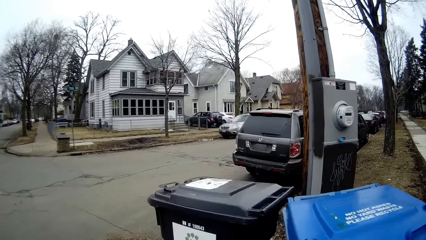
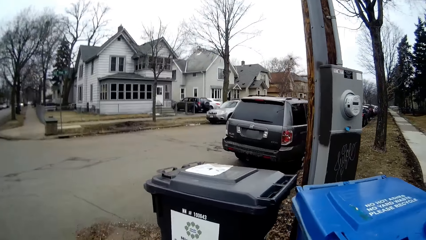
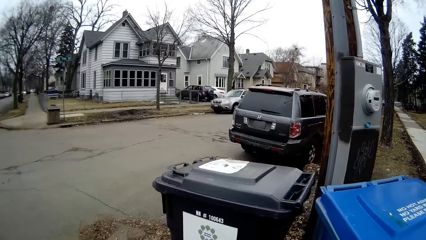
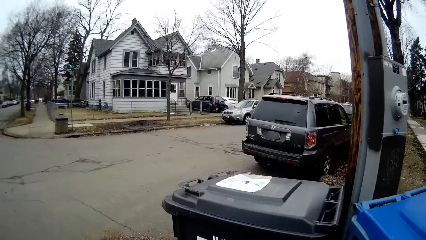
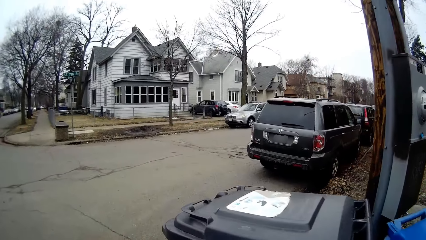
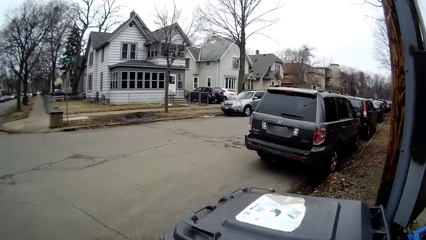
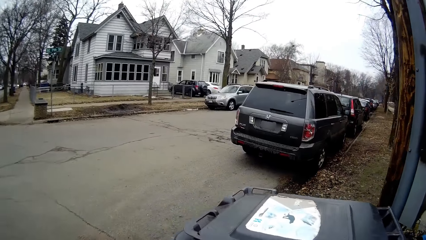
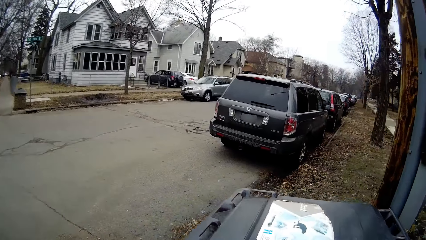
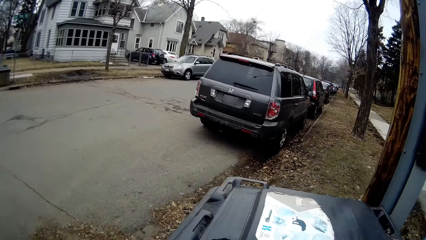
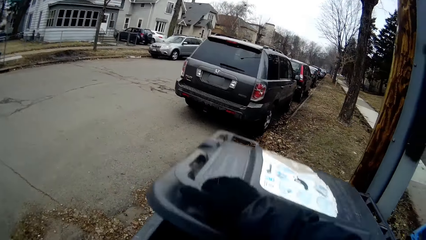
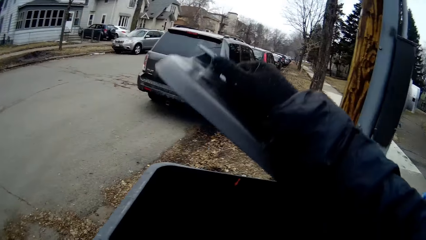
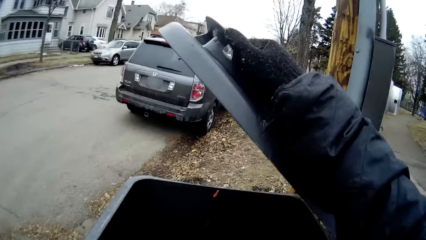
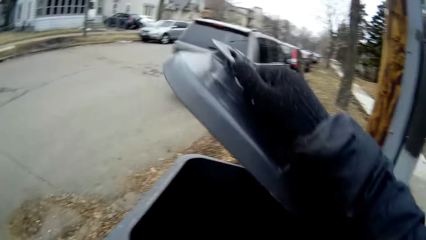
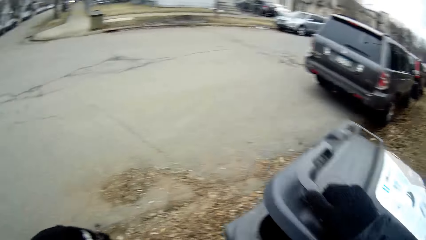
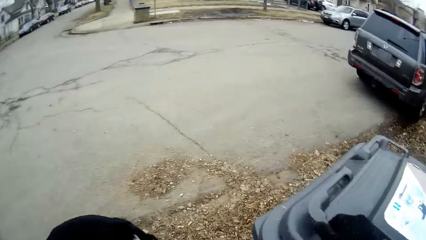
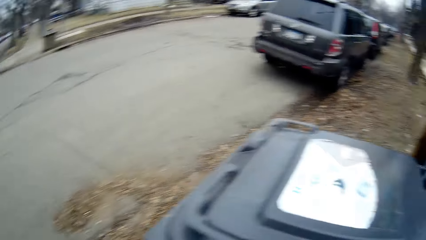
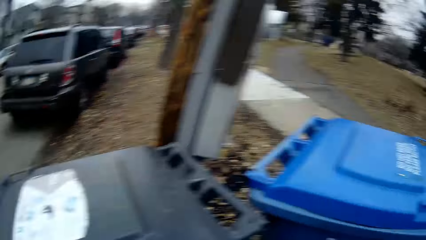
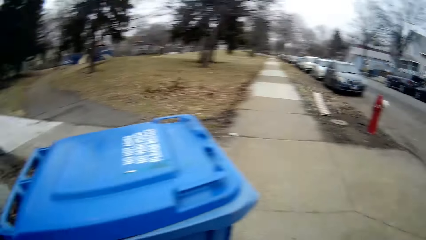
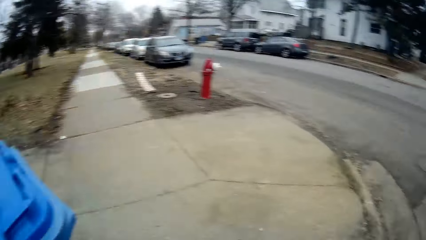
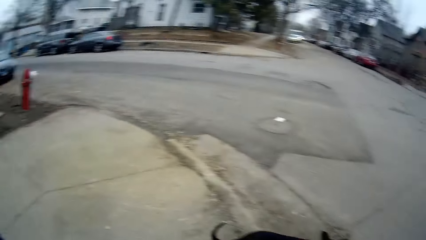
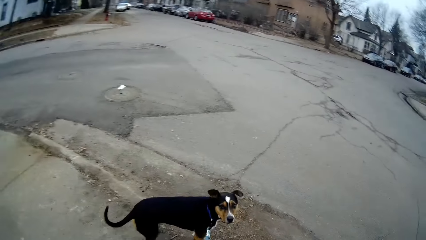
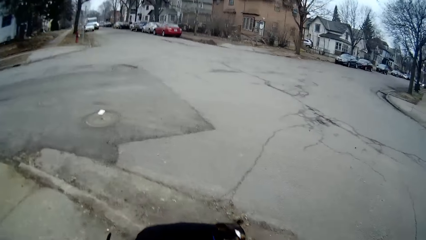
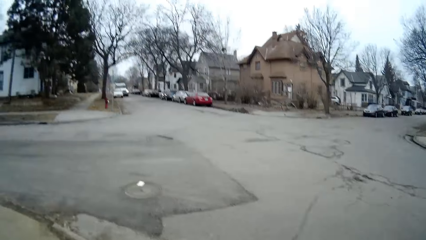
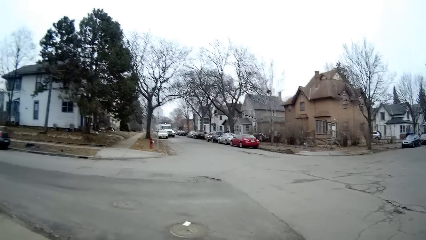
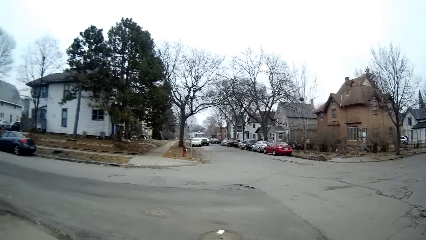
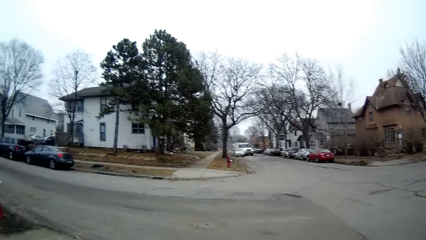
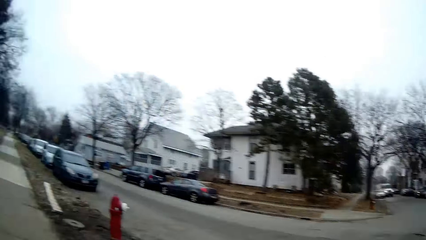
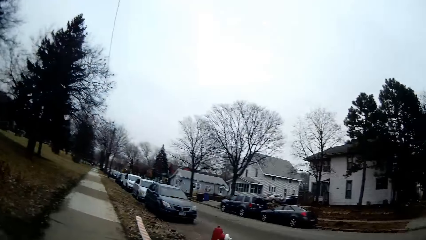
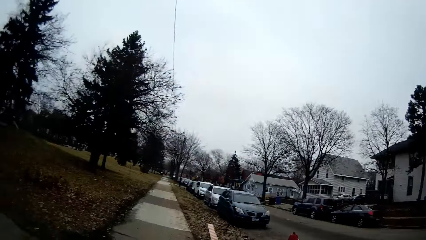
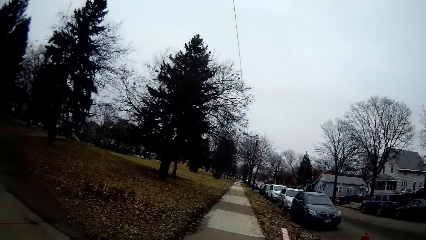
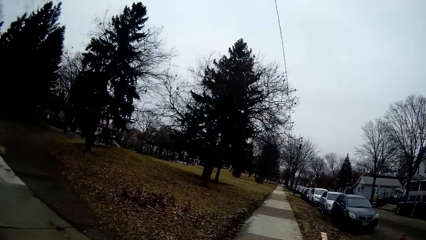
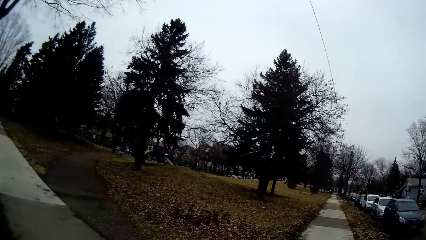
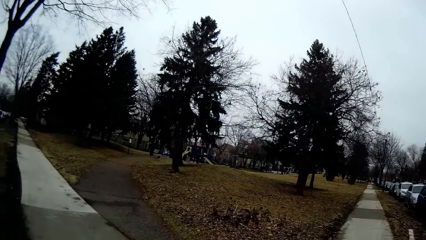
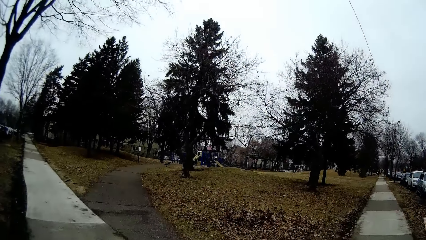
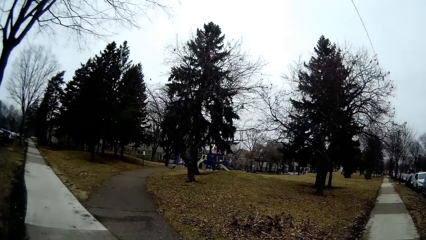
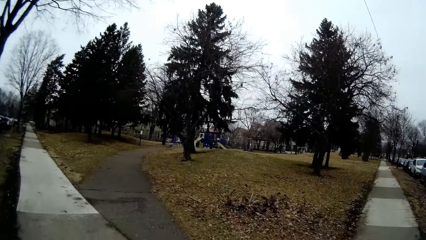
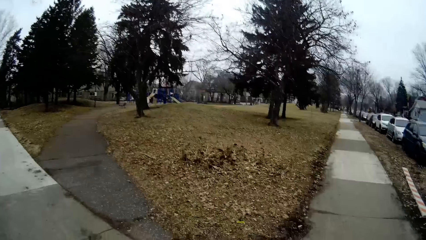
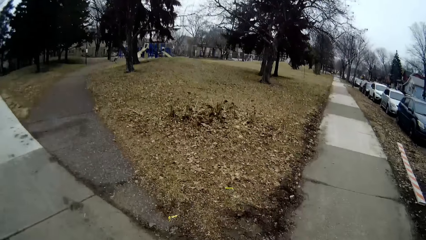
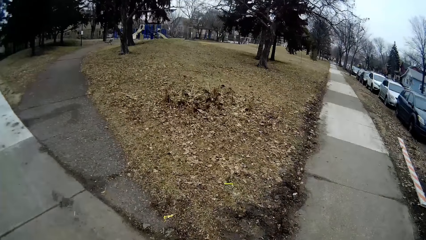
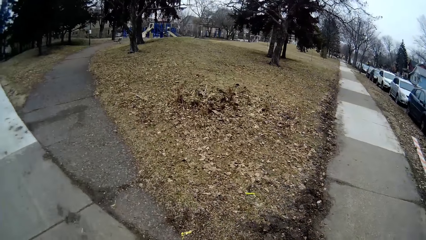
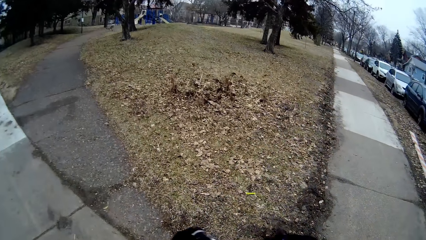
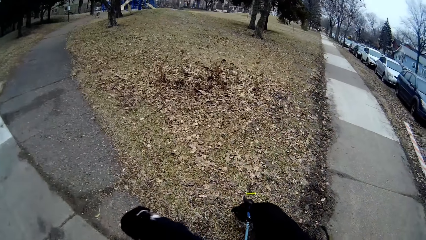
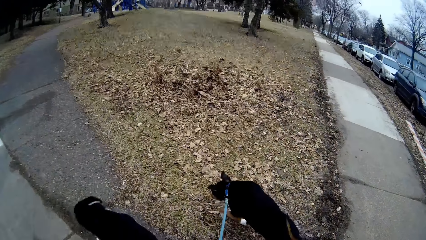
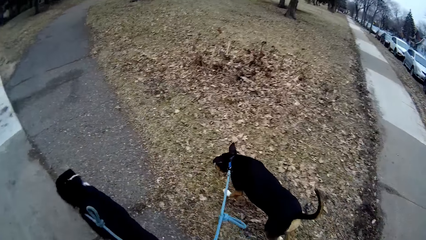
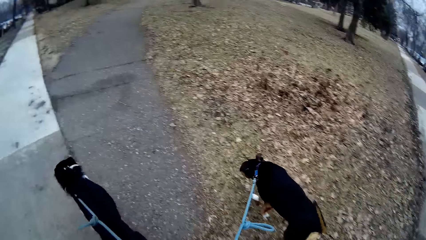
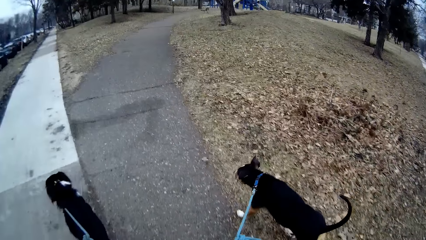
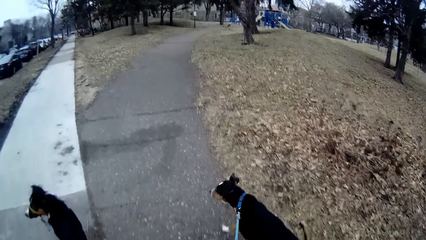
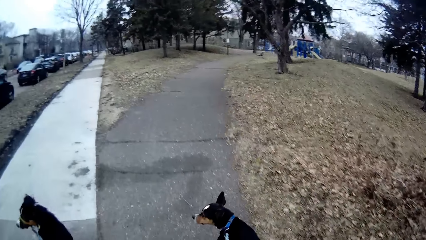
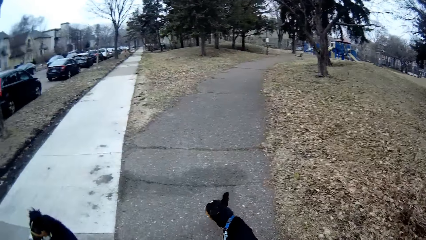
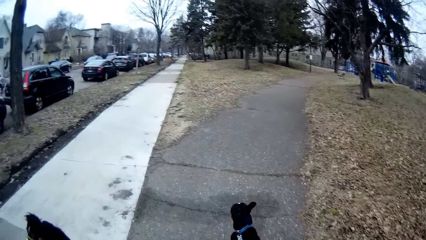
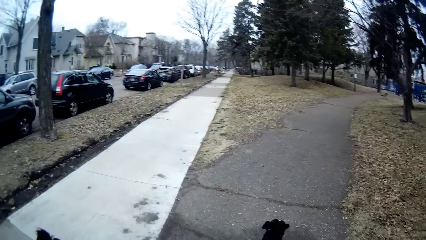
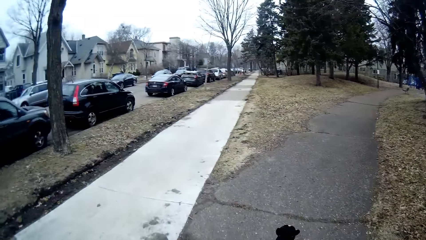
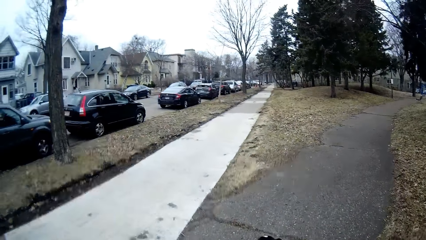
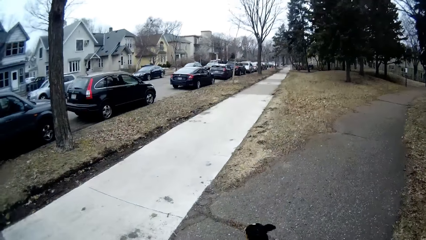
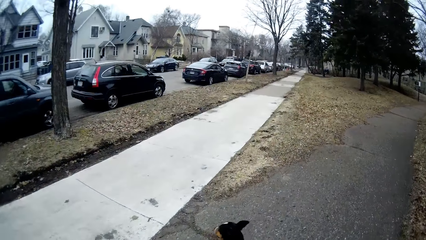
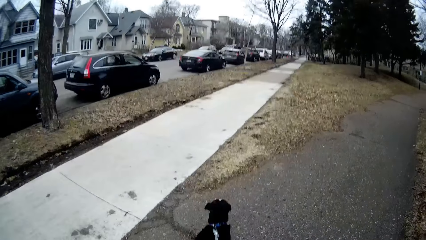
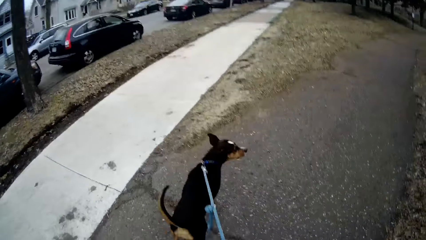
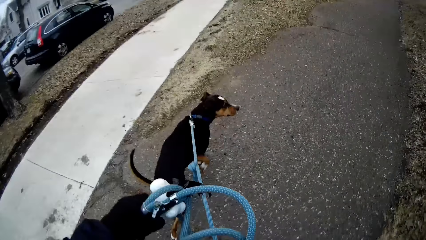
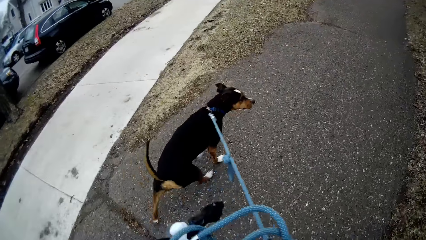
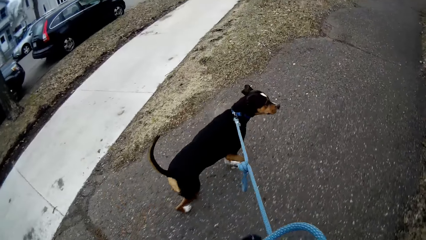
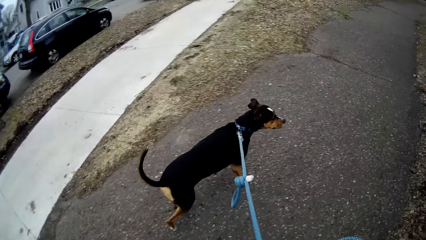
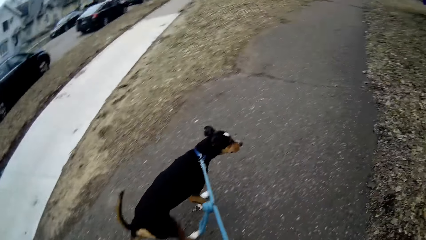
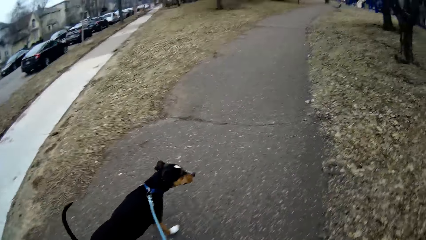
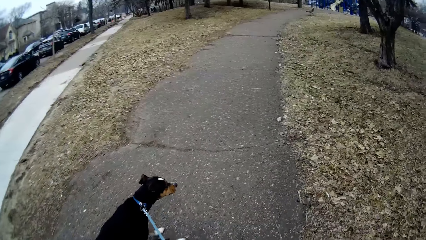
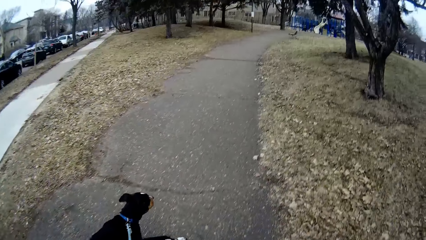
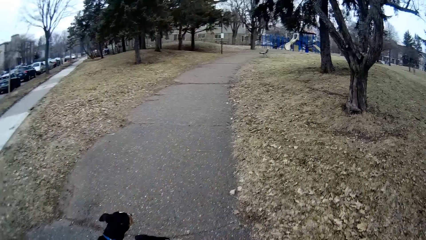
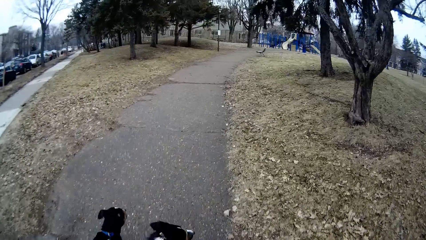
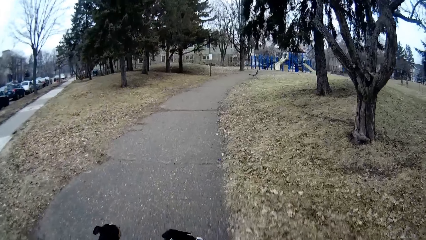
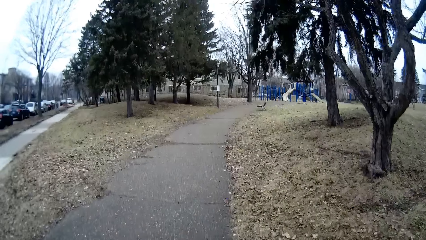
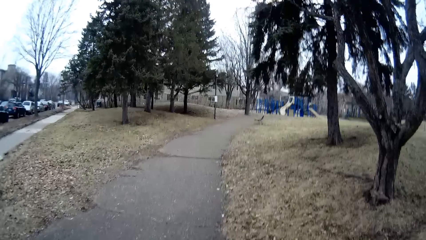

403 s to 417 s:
The camera wearer opens a waste bin with her right hand. She drops the waste bag in the waste bin and closes the waste bin. The dog walks a bit. The other dog walks a bit. The camera wearer walks a bit.

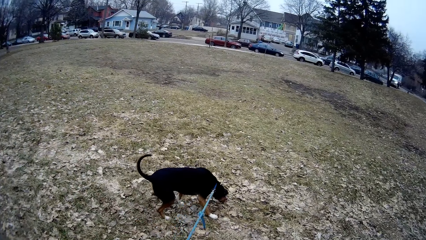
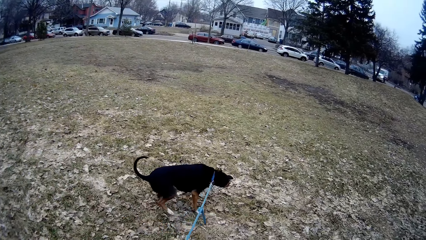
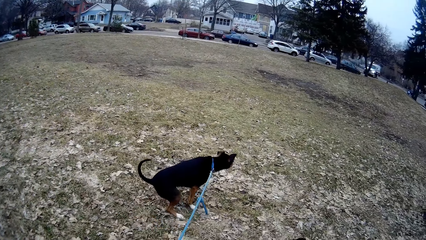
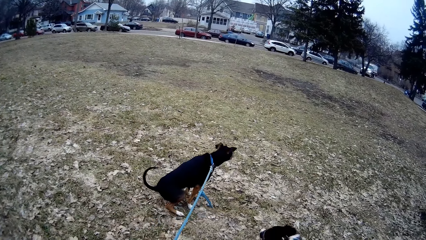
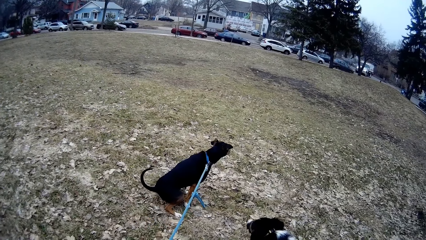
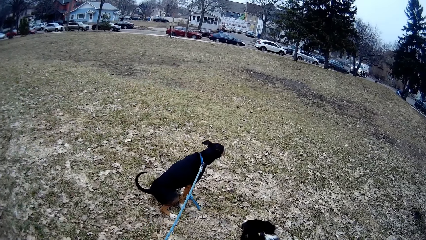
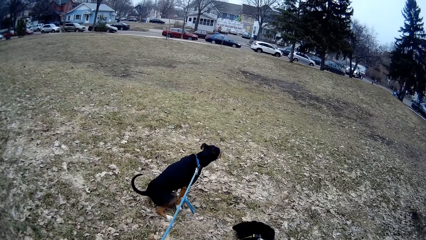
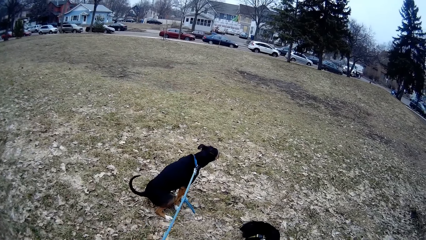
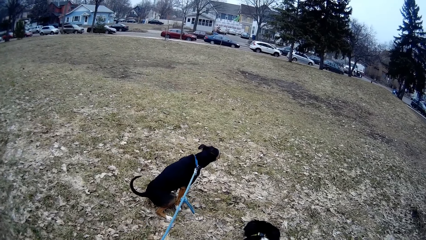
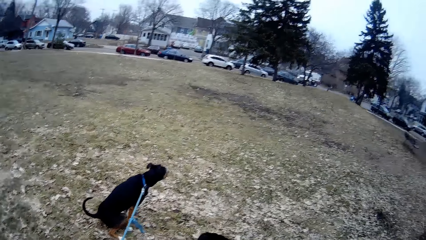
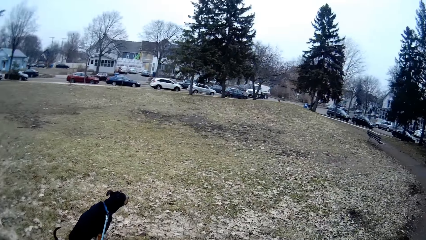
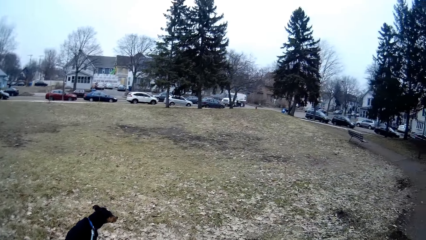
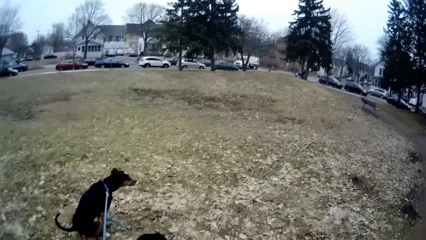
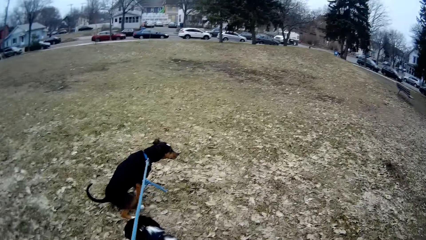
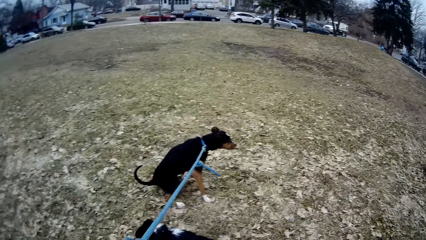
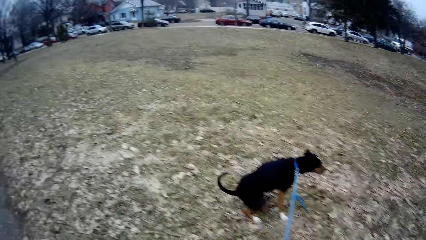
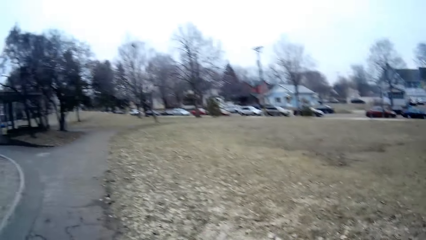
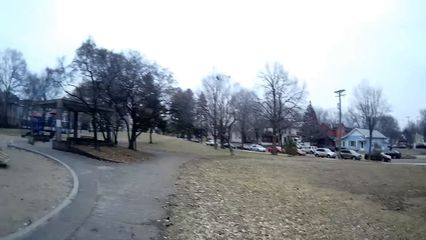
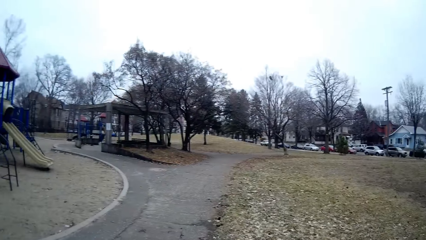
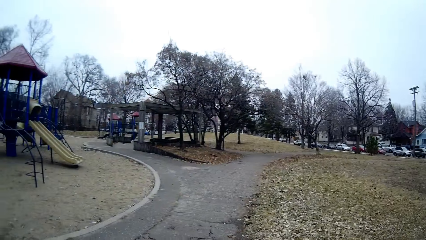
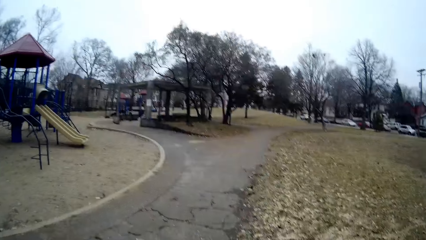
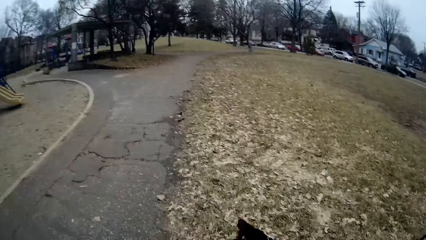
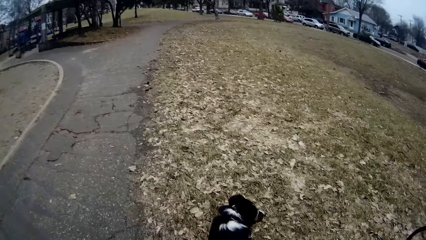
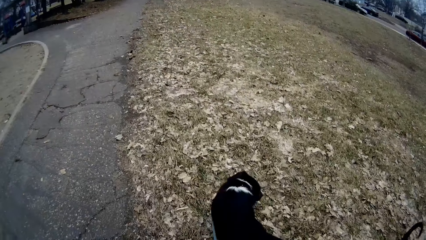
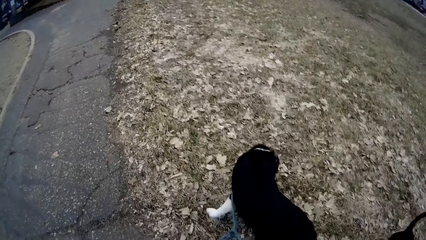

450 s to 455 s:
The dog pees.
